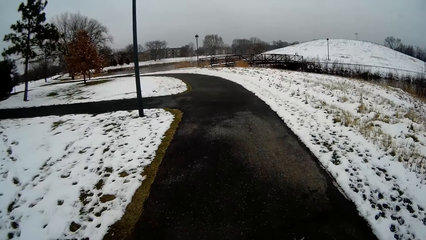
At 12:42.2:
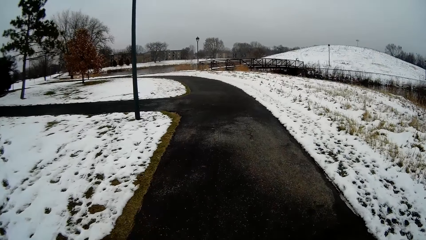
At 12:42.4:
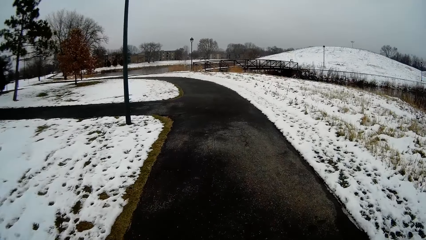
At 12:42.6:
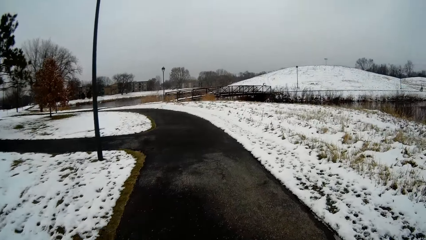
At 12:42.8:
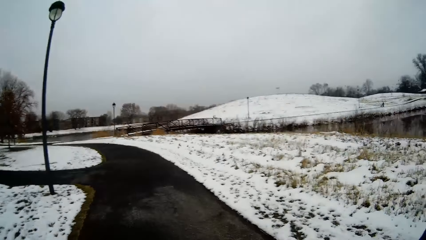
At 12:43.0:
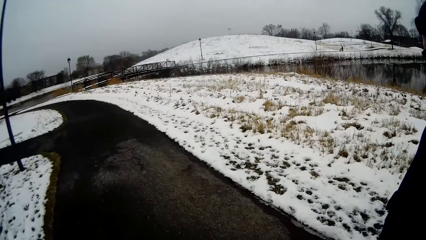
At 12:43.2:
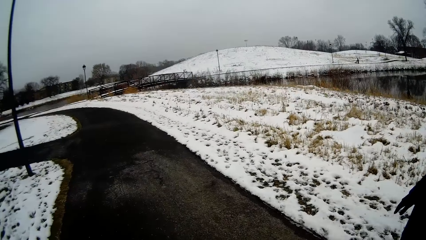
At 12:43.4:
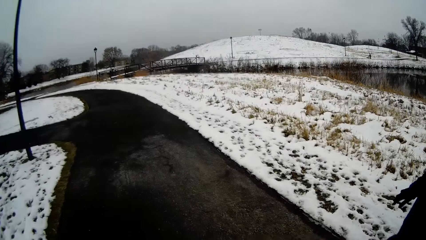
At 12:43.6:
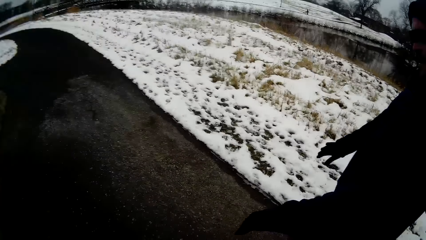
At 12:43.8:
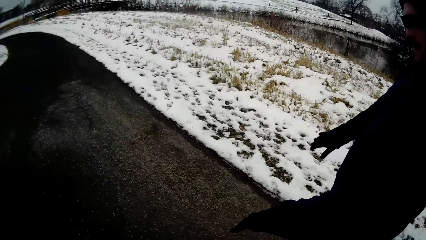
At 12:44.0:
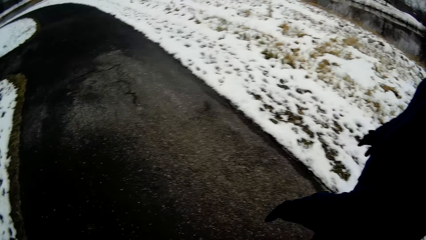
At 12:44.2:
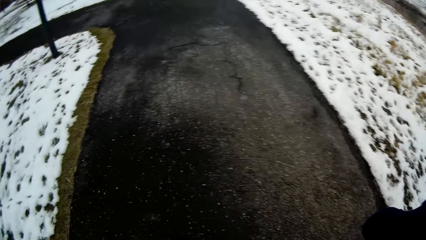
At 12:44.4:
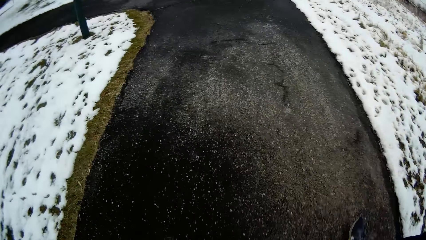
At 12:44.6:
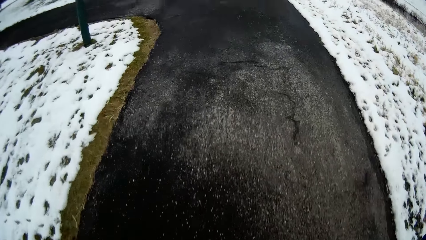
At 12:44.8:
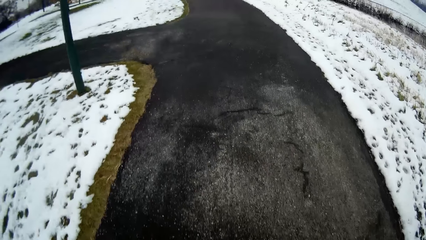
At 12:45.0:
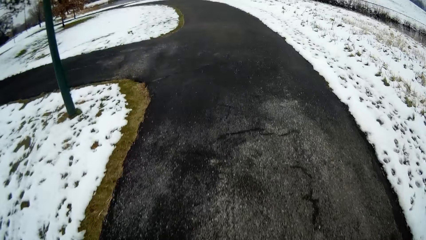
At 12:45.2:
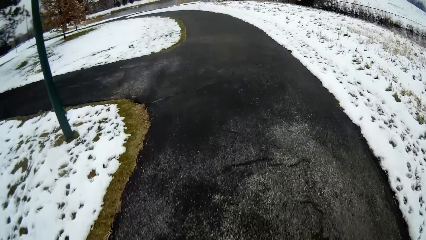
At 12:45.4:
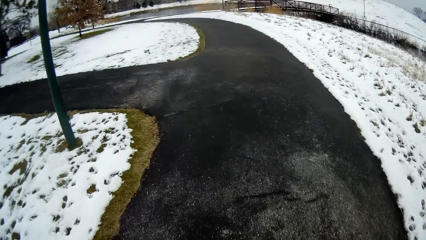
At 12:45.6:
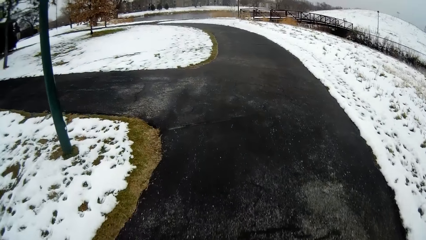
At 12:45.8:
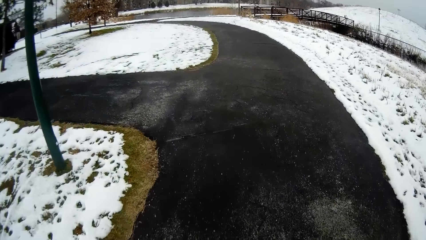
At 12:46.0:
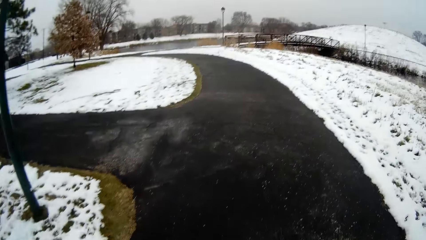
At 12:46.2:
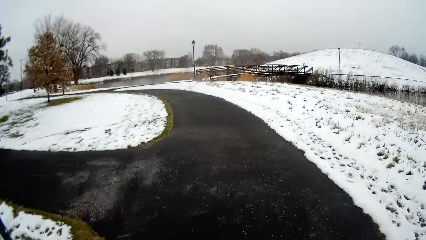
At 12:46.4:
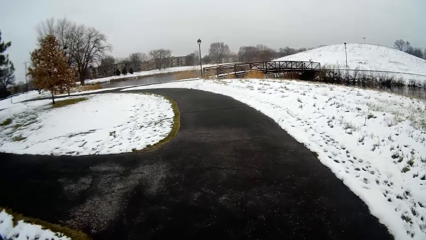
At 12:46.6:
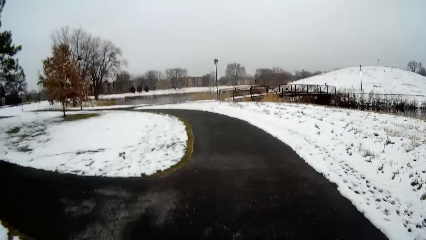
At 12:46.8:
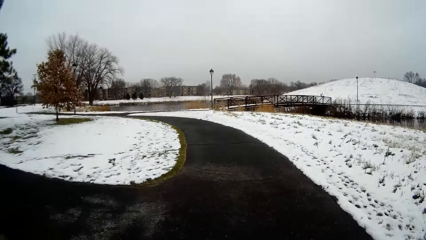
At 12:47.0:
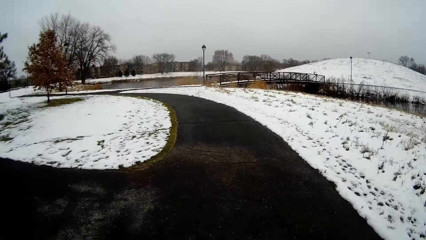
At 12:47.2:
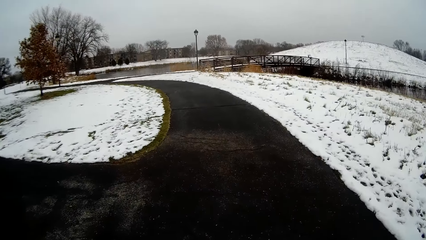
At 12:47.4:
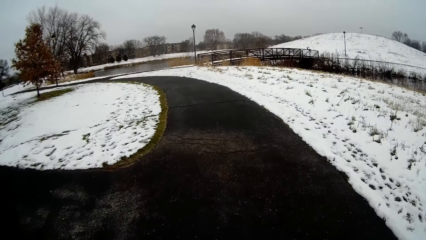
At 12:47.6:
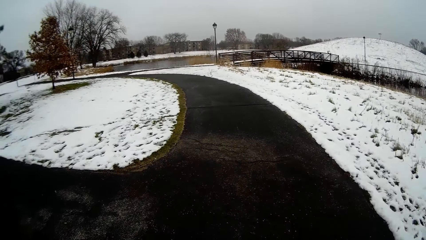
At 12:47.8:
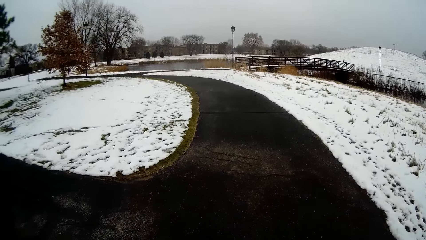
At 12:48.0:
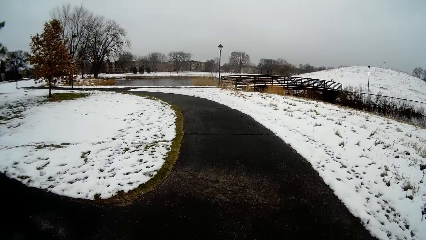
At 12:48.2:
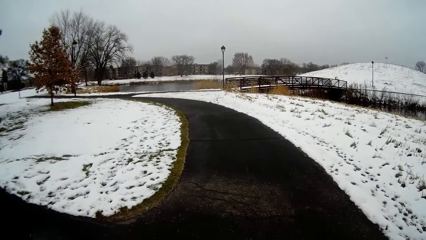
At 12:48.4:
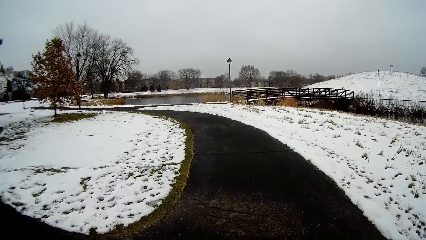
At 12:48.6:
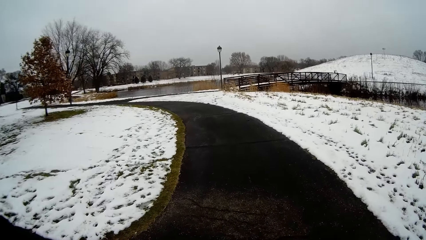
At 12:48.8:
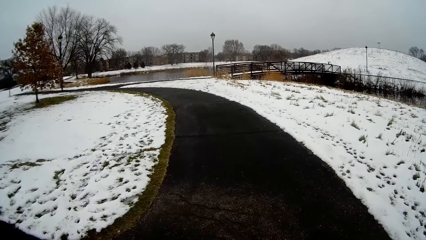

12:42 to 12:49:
The camera wearer converses with a person and walks around.

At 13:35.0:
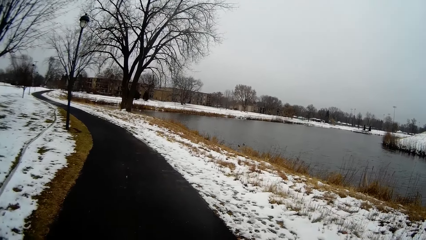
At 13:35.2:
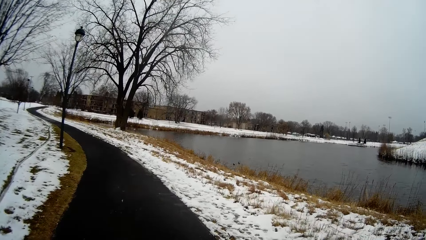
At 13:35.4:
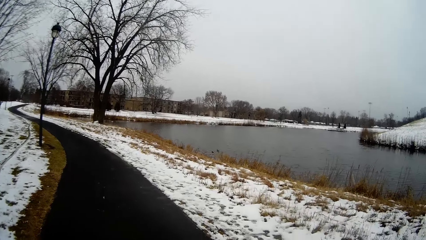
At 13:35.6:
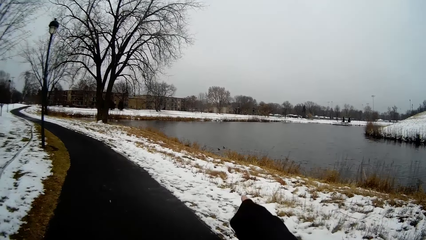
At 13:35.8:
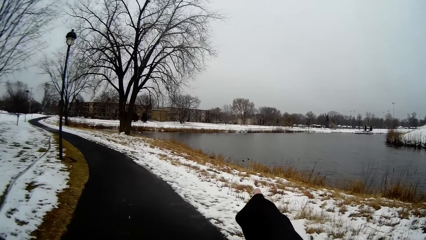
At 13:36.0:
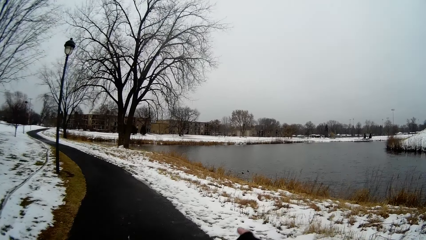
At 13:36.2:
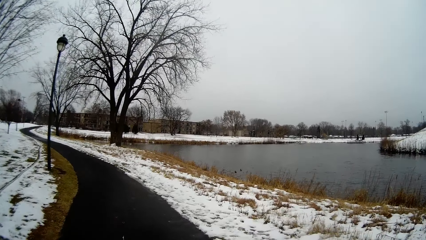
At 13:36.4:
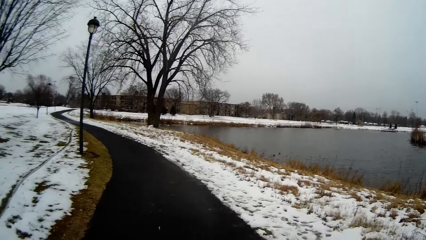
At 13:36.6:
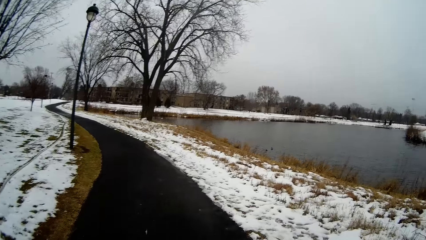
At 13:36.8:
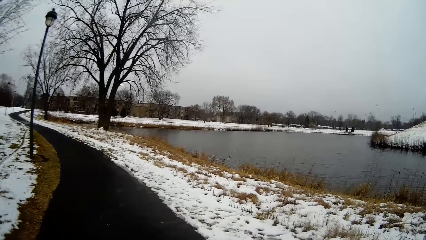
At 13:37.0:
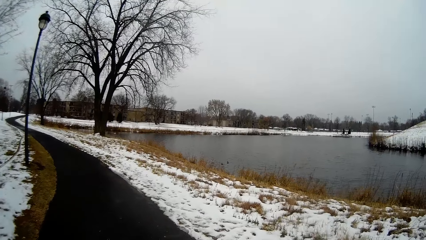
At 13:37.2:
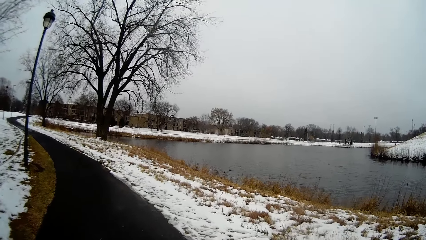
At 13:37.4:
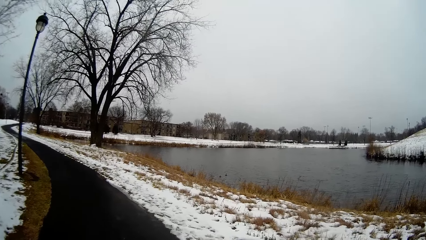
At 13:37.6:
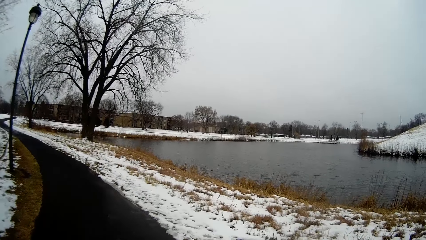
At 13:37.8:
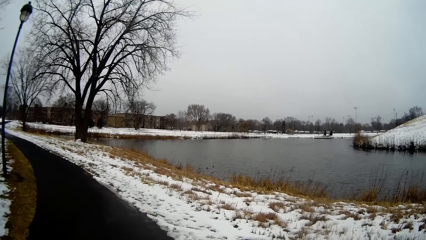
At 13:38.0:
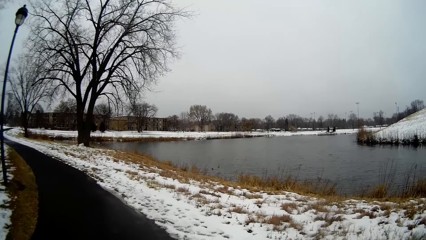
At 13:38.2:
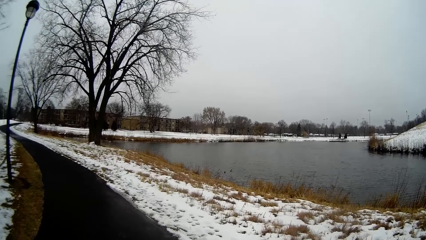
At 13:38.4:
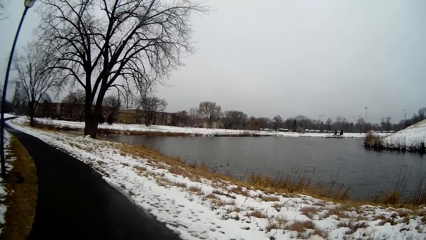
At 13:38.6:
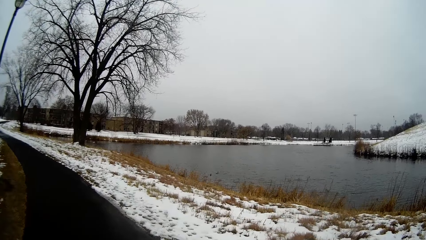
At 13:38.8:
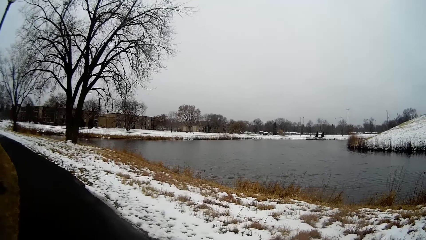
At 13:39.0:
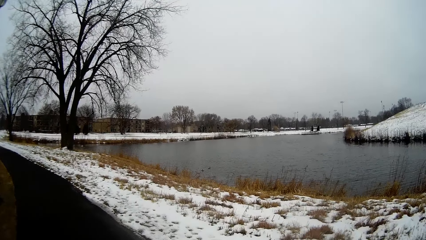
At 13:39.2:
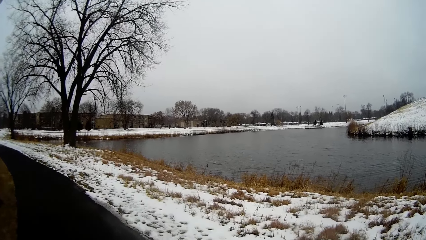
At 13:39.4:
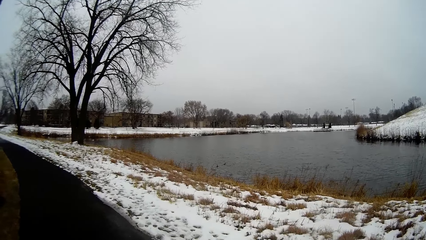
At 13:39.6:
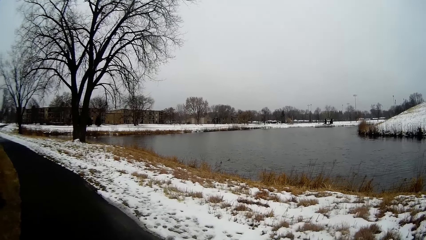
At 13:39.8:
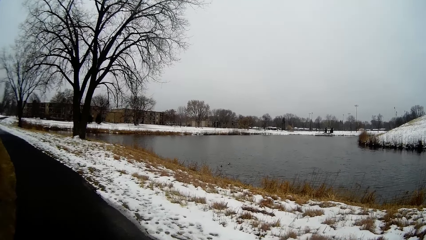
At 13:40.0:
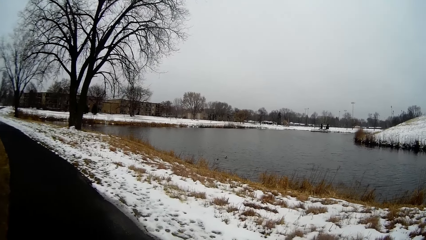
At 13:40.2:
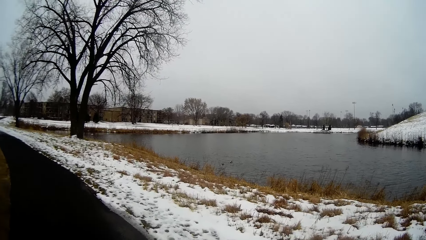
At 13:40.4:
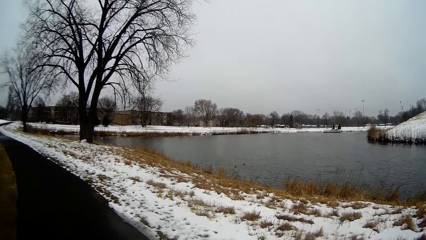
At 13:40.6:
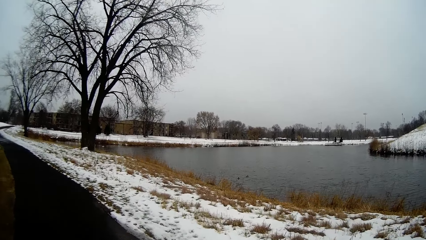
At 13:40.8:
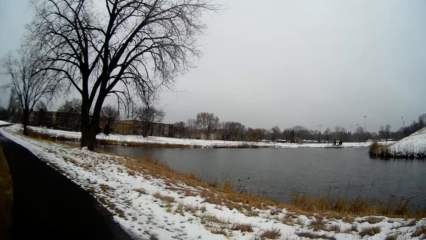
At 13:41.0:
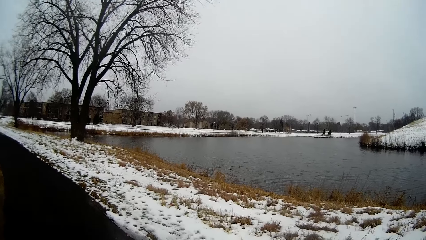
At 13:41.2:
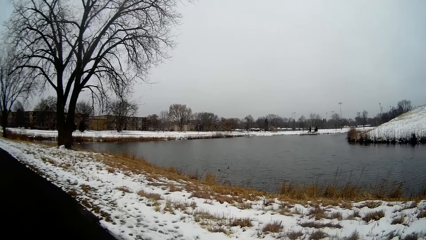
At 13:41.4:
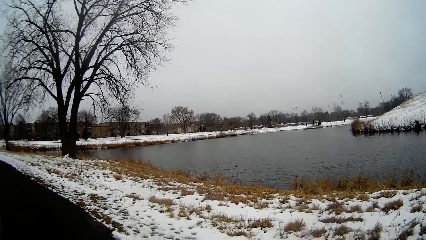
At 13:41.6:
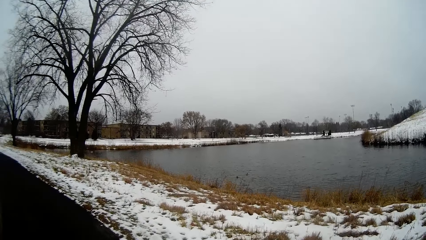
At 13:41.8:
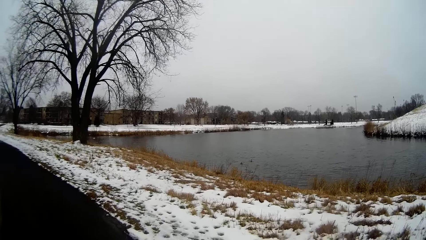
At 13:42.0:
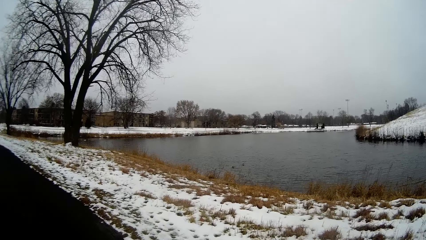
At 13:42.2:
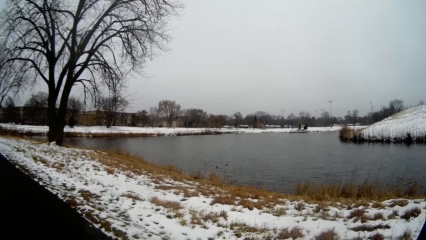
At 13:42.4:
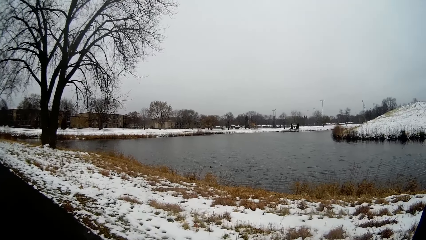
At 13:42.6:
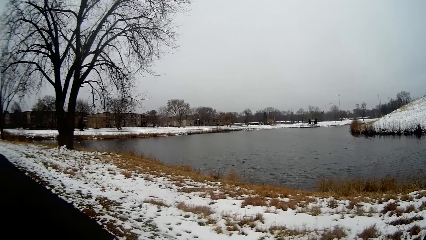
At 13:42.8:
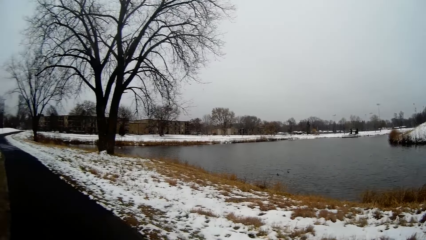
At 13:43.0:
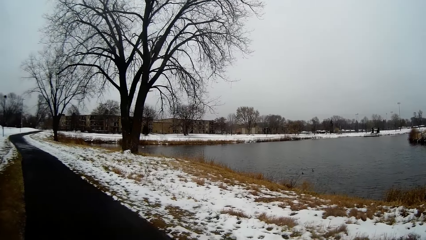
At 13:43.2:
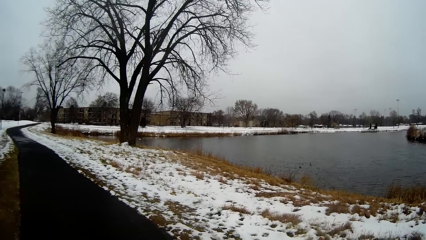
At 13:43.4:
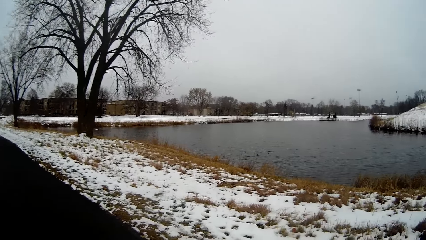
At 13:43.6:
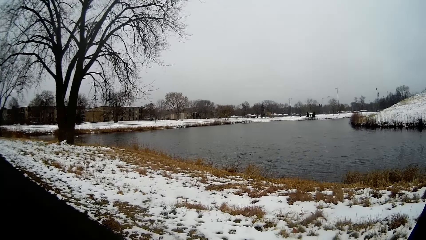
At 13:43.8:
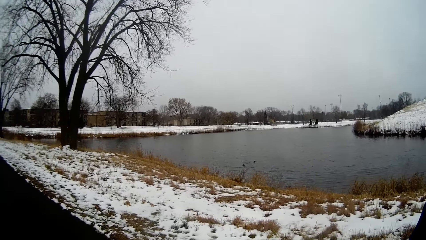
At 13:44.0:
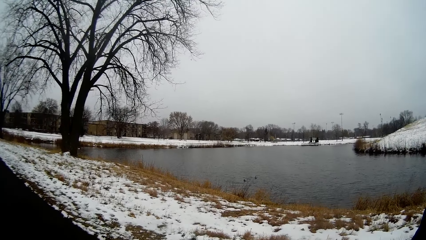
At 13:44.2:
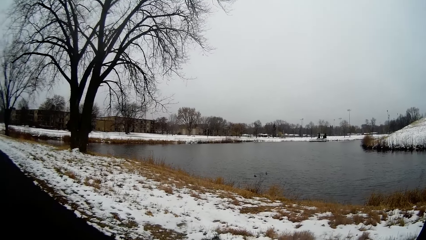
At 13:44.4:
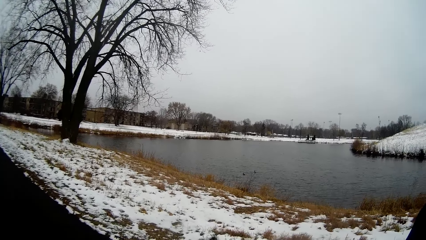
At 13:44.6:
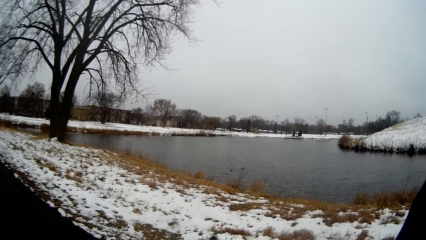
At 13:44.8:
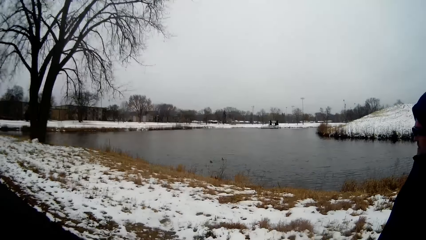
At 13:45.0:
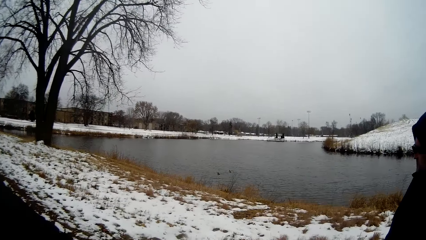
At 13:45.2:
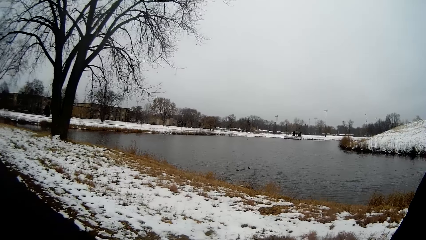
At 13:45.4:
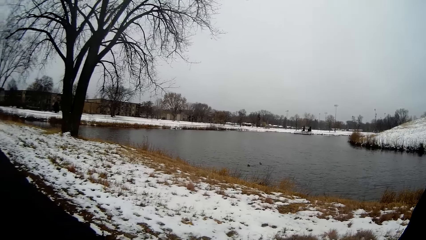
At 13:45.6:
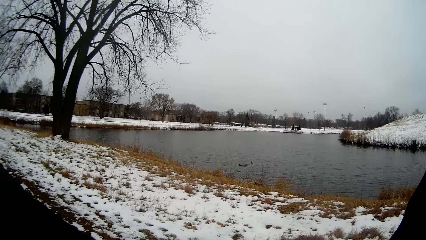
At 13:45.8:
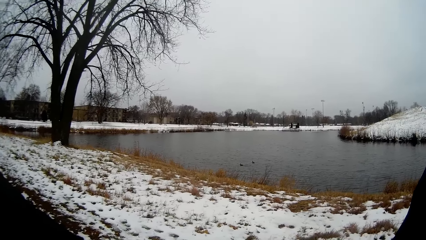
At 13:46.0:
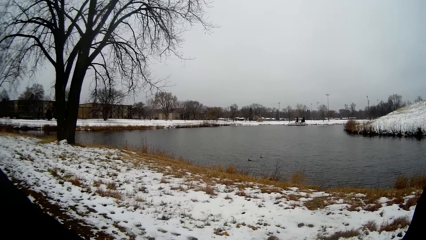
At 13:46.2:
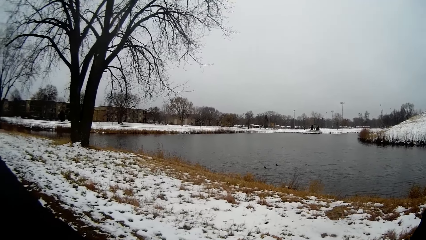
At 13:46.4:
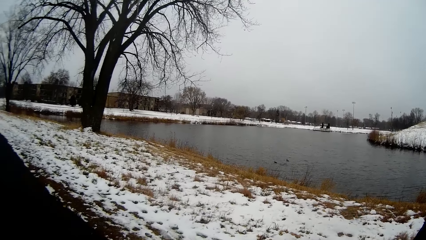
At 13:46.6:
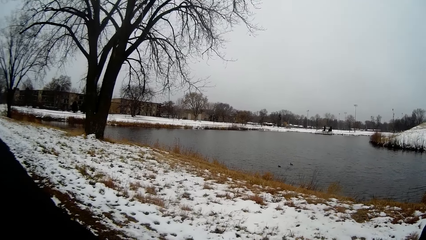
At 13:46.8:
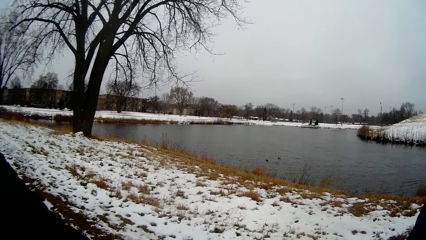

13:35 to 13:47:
The camera wearer points at something and walks around. They look around and walk around. A person walks beside the camera wearer. The camera wearer walks around. They walk around again.
